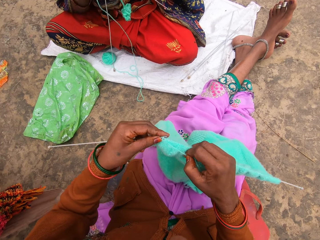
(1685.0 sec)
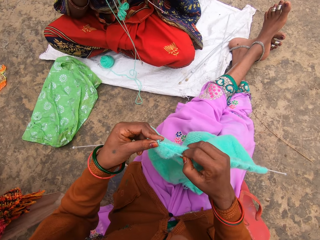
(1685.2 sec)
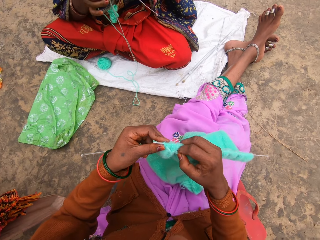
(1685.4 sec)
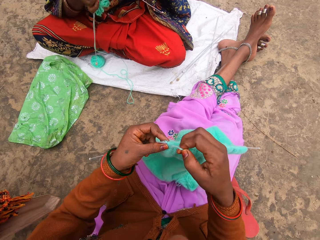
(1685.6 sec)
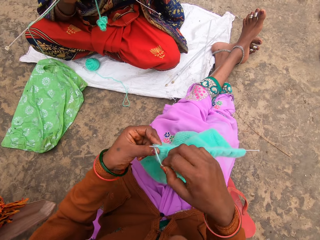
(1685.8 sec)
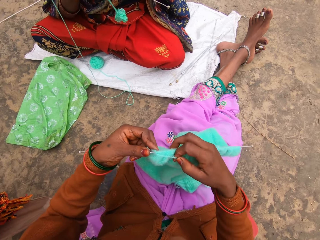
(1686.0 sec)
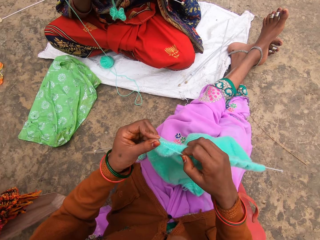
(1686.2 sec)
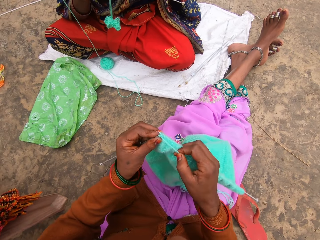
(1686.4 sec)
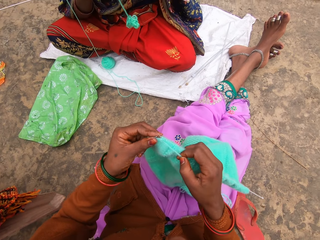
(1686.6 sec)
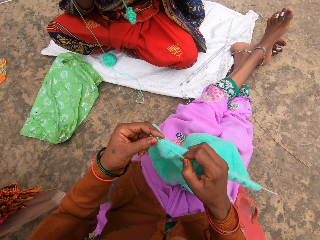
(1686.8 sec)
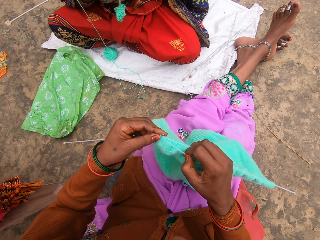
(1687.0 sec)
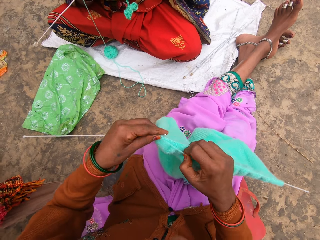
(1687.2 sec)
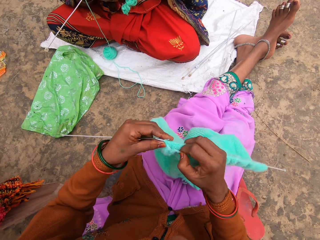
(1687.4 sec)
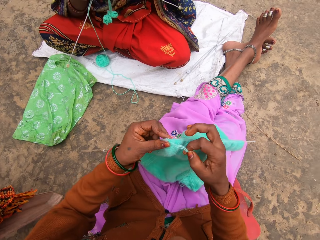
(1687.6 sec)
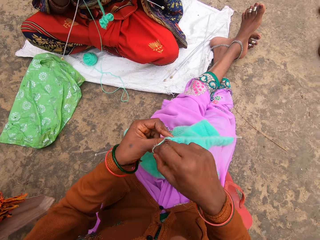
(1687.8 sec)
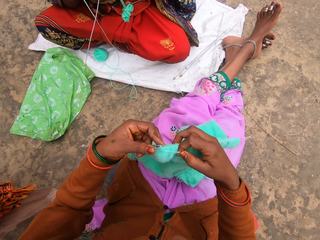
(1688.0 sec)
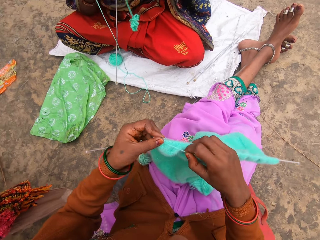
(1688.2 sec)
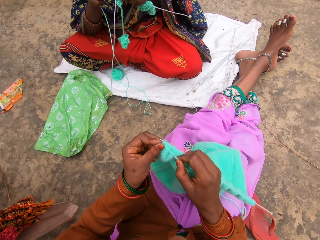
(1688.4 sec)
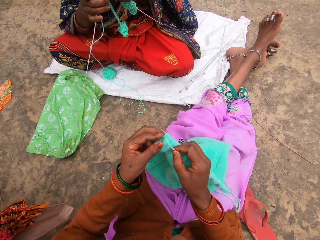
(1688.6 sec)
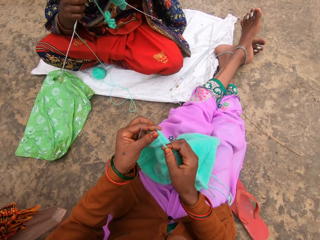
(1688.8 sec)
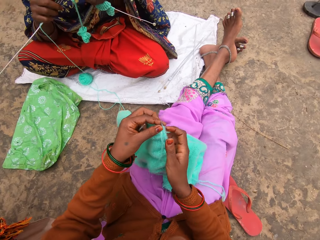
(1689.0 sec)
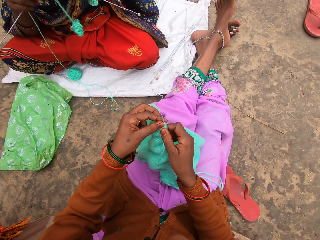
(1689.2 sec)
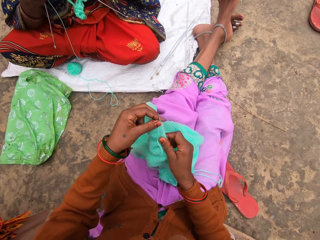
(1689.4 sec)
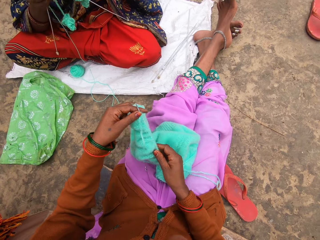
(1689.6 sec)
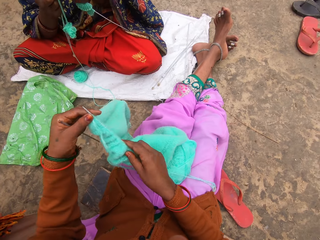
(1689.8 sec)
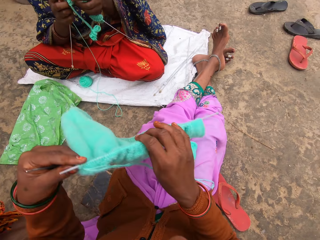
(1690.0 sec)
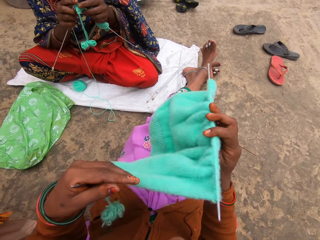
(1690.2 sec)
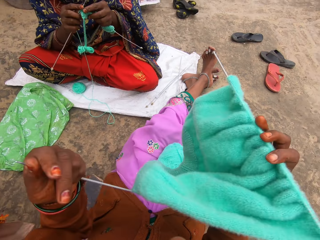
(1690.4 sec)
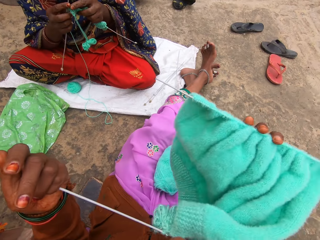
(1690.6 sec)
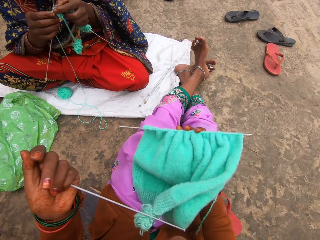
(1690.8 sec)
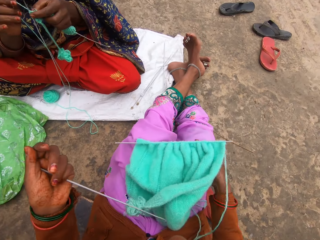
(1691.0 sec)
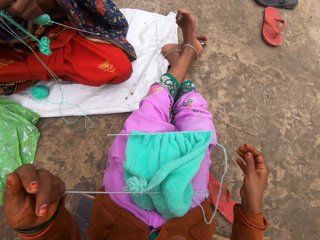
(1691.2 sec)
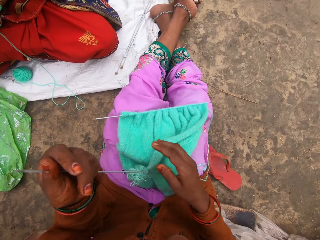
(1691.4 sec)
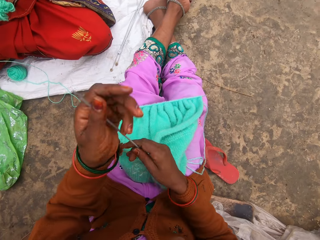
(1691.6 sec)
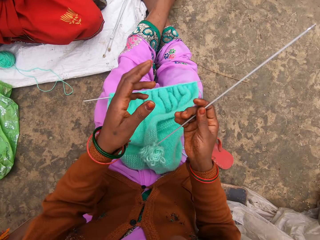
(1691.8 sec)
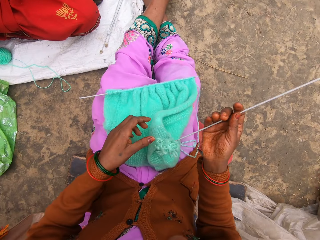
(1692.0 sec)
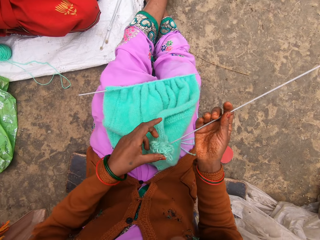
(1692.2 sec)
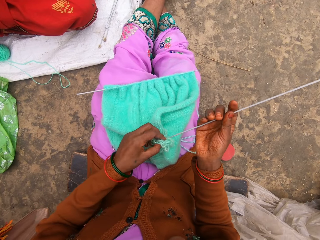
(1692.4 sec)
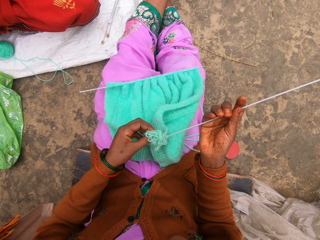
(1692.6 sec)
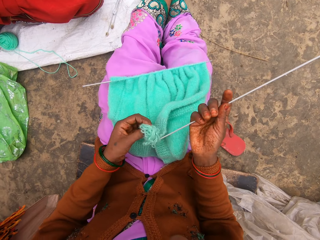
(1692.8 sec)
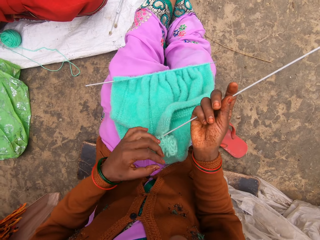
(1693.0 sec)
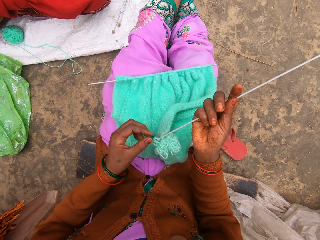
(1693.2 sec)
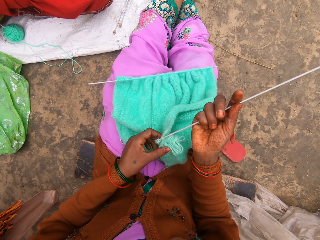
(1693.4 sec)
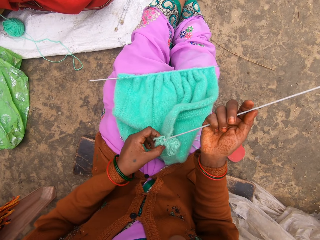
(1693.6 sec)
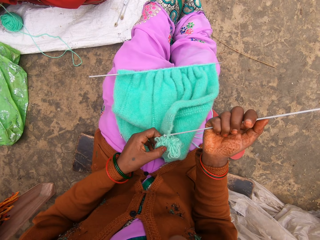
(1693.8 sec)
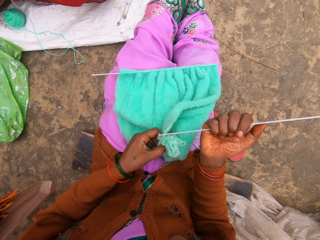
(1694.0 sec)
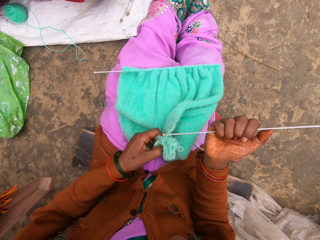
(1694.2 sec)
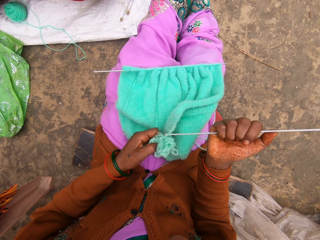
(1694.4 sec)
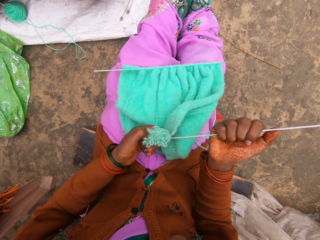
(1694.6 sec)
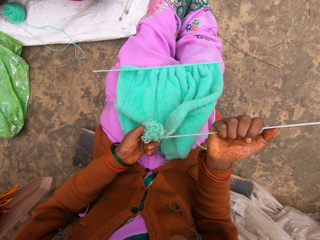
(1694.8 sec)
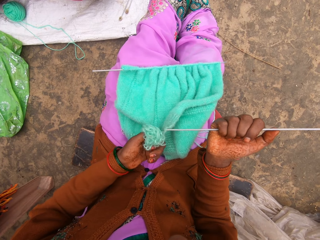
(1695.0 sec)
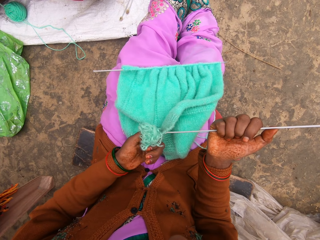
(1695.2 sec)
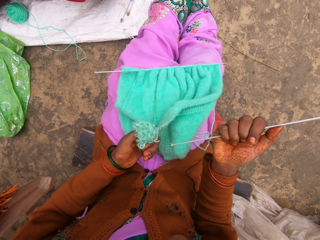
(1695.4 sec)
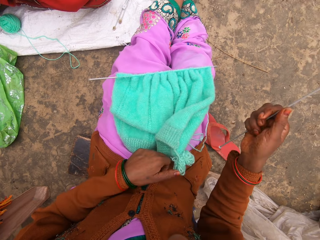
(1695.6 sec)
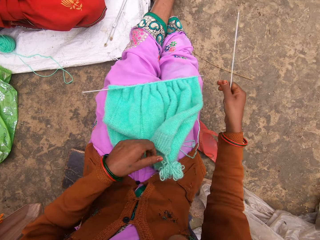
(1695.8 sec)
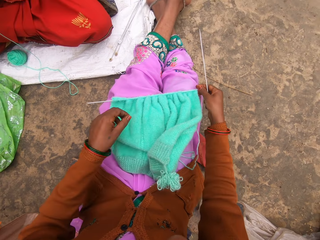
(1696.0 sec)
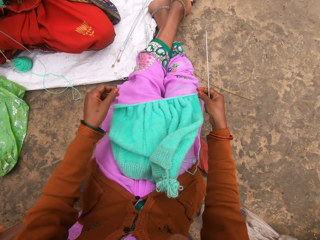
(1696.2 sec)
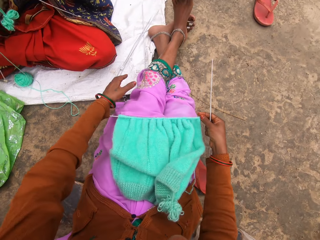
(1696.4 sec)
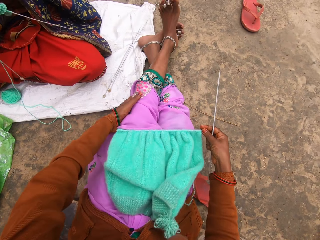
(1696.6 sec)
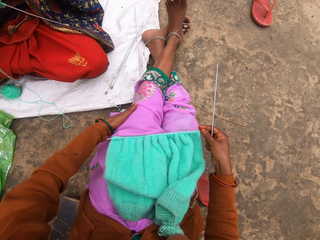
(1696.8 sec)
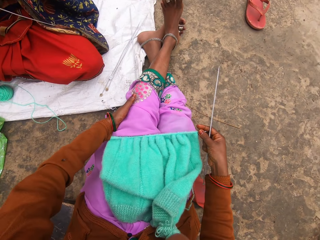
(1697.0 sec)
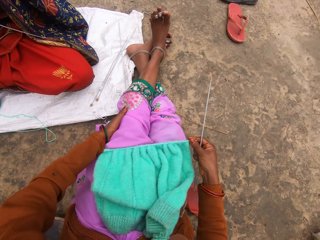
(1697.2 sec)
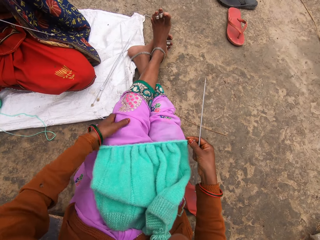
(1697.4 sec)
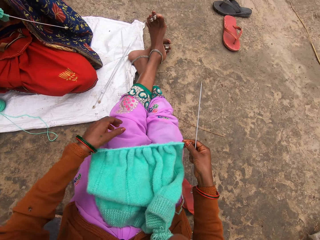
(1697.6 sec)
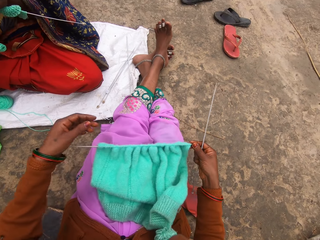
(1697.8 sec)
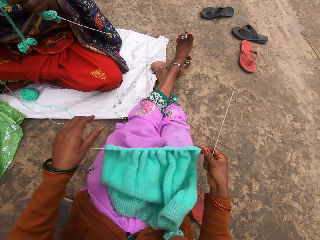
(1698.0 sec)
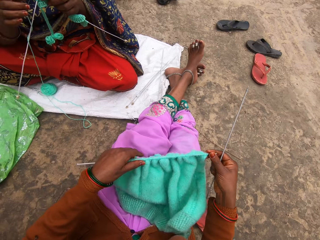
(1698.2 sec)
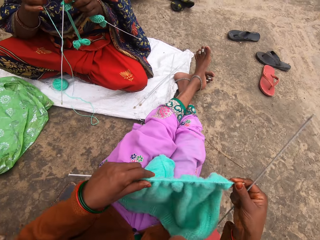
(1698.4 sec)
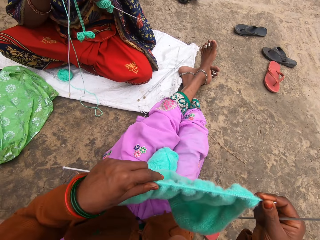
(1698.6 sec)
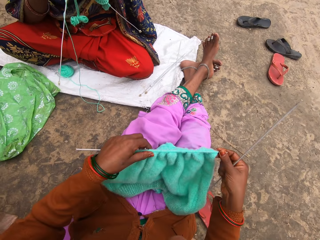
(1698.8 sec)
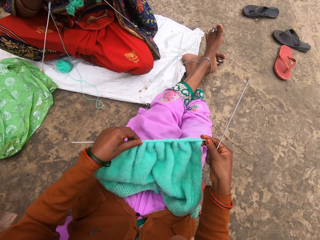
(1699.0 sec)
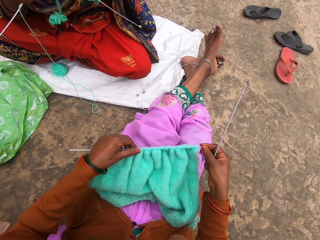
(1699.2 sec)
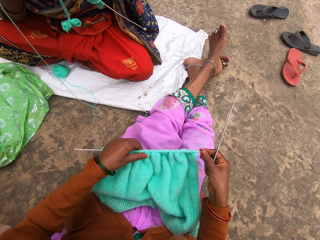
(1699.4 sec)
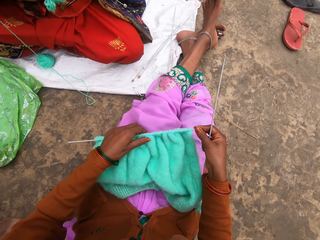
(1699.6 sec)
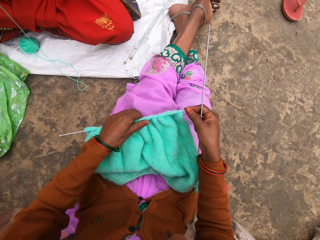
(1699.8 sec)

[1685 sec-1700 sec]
The camera wearer turns the woolen sweater. He puts the woolen sweater on his lap. He removes the needle on the thread. He scratches his leg.

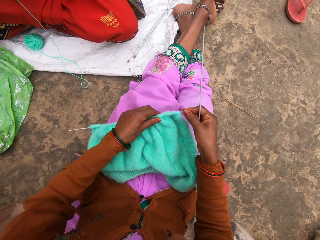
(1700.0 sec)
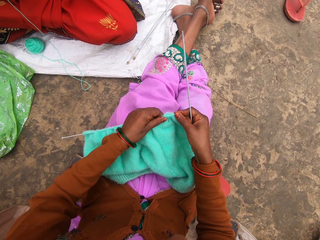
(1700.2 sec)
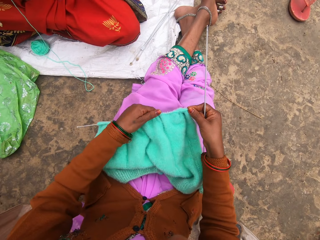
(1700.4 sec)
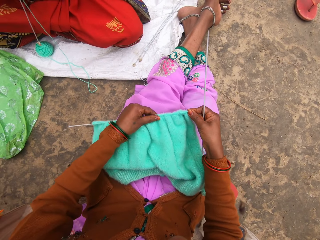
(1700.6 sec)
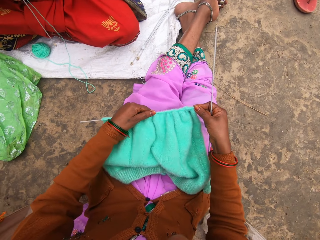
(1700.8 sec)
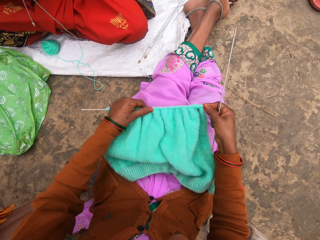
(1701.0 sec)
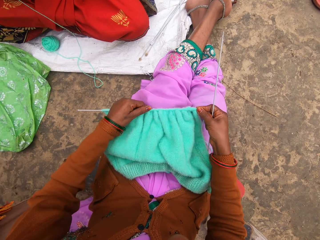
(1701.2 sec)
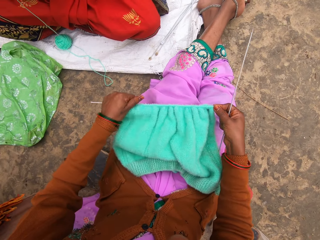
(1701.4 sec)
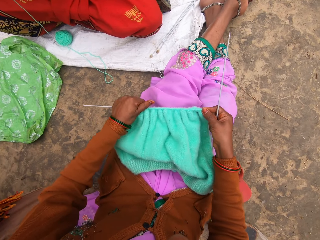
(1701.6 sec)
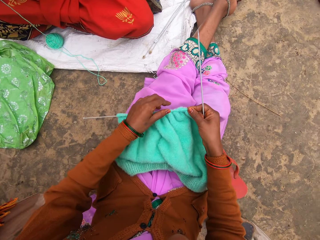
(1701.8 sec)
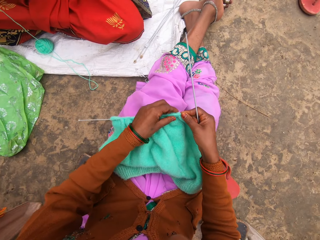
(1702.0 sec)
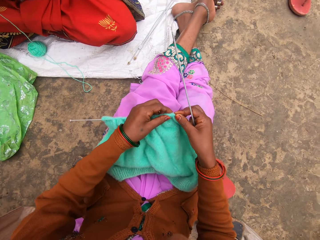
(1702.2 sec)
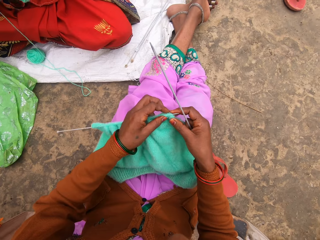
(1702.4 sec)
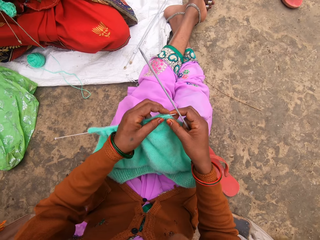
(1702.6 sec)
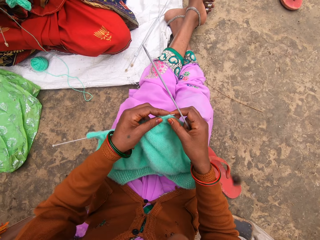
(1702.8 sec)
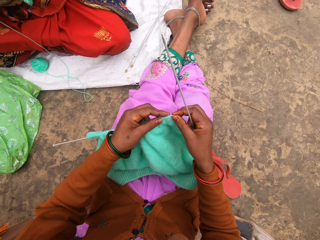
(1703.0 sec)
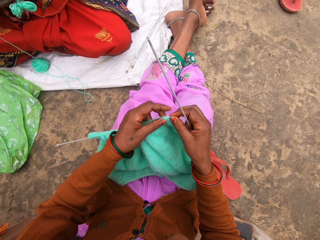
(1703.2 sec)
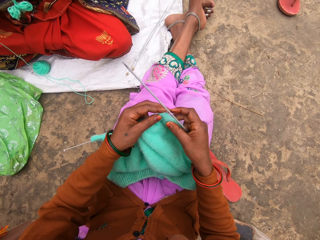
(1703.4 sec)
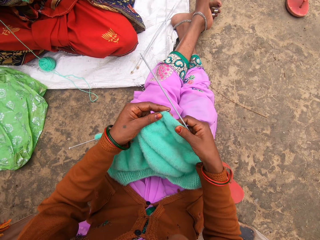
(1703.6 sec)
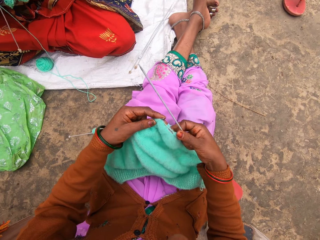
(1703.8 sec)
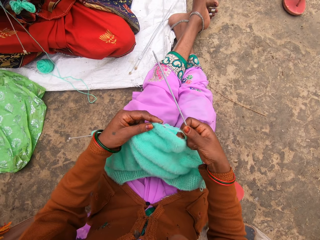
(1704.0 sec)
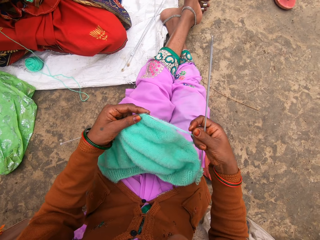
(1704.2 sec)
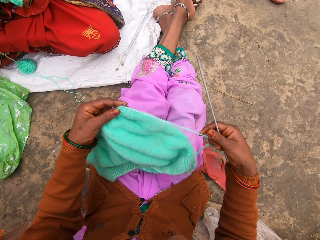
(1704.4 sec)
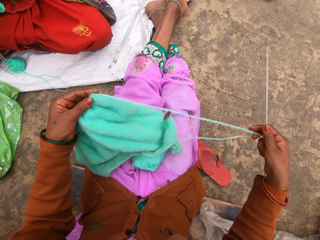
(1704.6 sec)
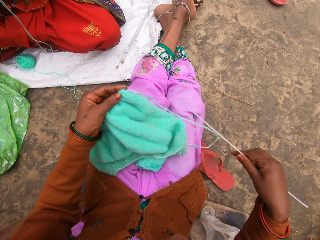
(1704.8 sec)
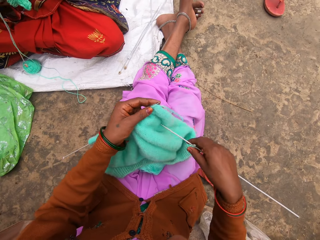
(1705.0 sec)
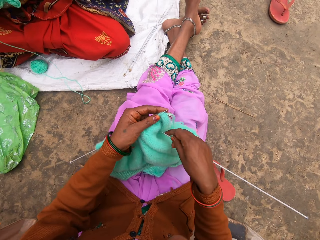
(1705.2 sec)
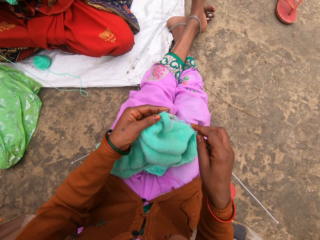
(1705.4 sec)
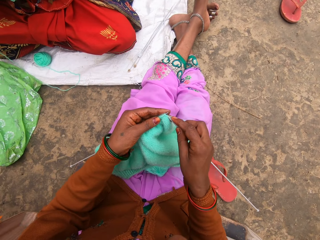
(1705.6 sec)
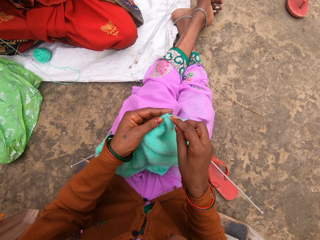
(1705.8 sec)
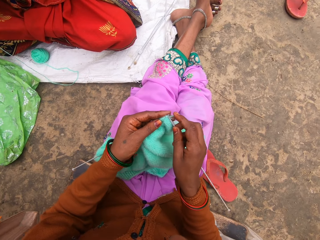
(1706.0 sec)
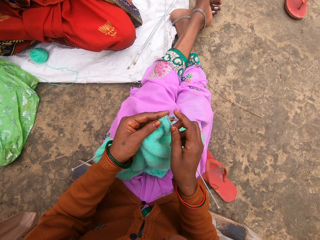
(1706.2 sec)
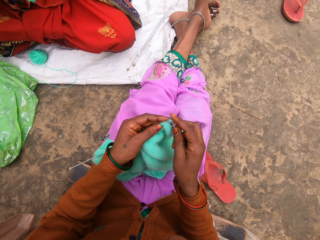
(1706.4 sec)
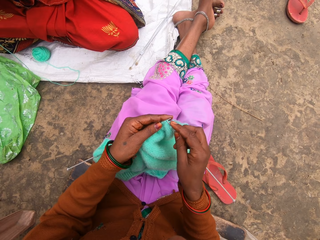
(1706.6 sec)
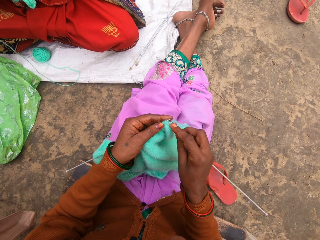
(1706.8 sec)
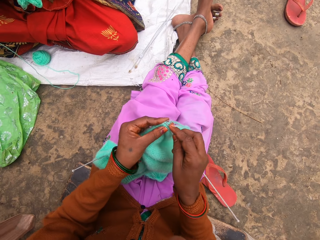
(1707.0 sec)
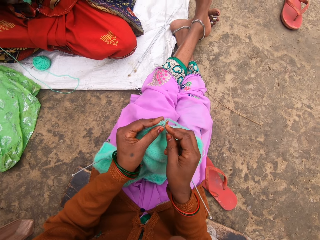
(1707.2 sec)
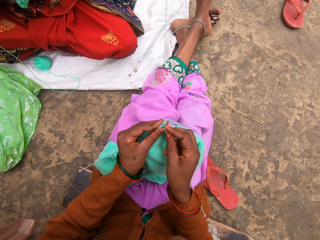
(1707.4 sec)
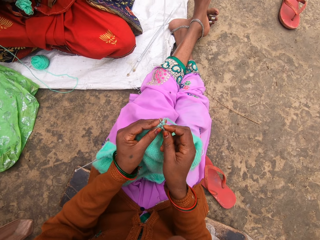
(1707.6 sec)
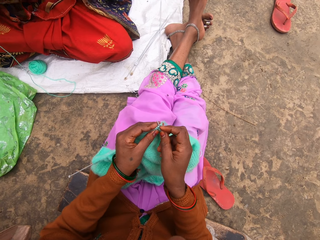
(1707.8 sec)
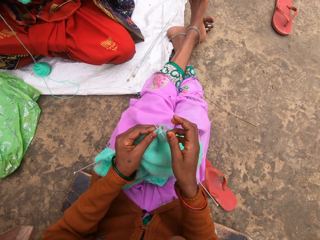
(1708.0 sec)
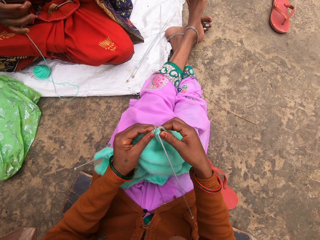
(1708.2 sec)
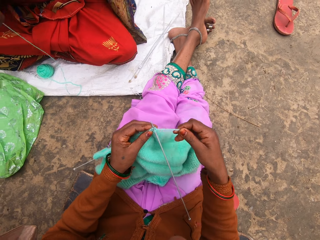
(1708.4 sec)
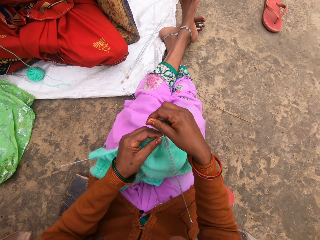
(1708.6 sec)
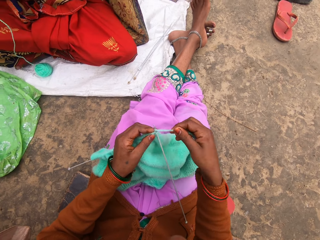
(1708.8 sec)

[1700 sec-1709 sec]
The camera wearer pulls the woolen sweater on the needle.
